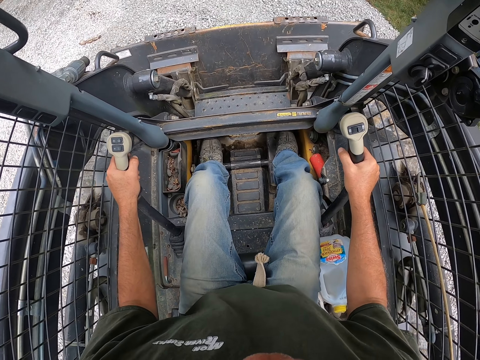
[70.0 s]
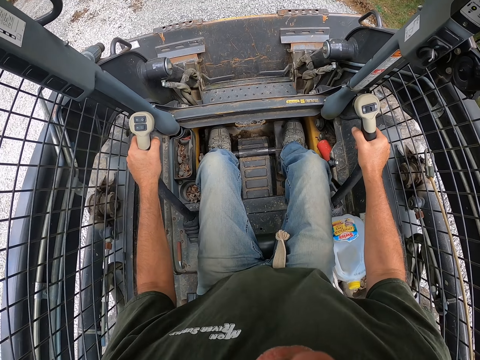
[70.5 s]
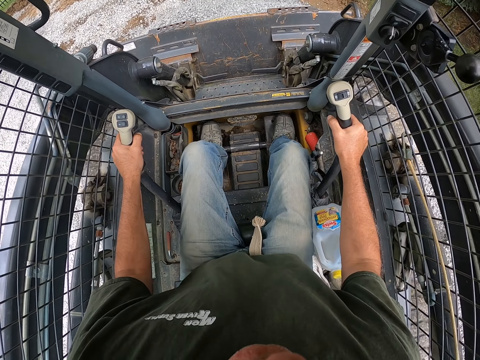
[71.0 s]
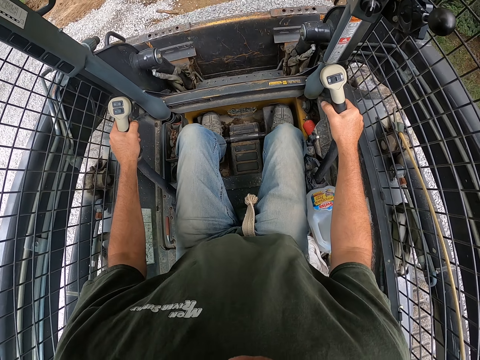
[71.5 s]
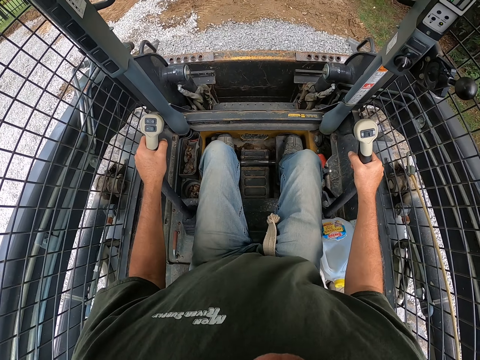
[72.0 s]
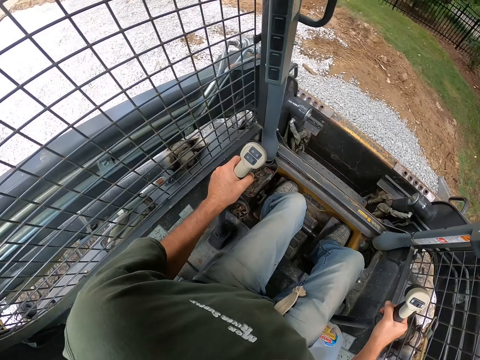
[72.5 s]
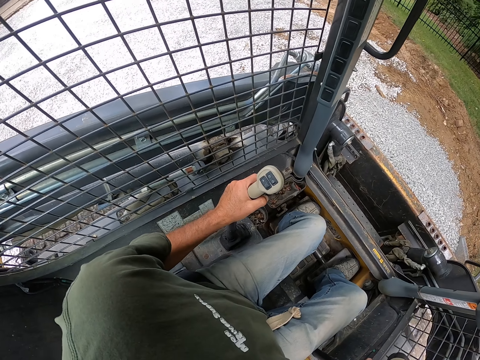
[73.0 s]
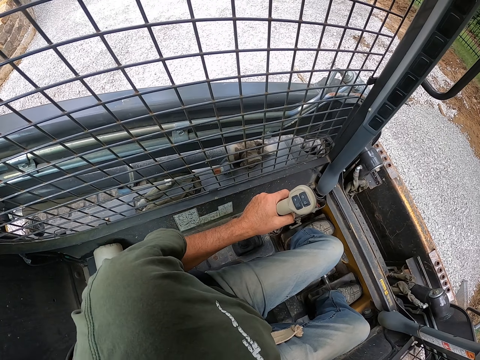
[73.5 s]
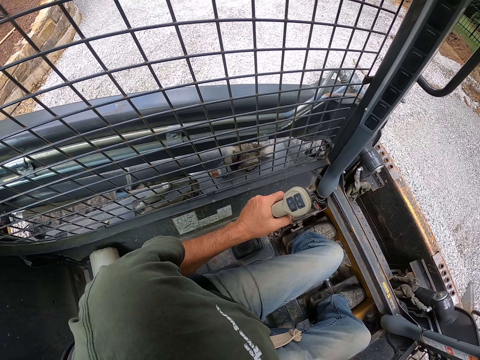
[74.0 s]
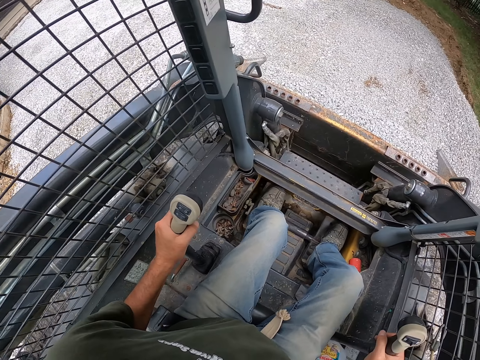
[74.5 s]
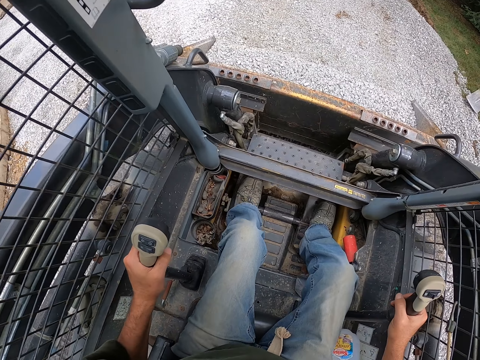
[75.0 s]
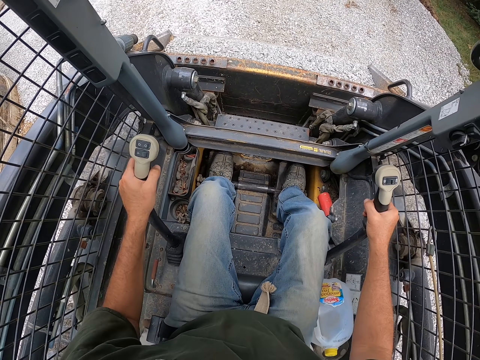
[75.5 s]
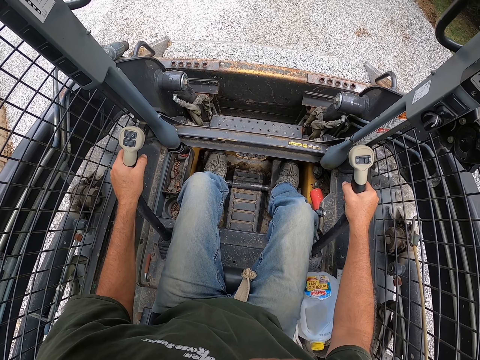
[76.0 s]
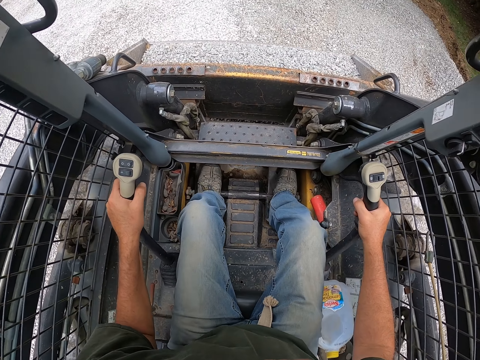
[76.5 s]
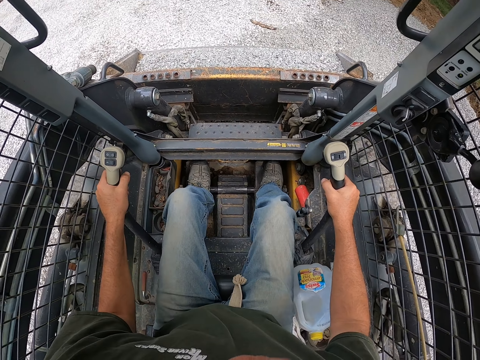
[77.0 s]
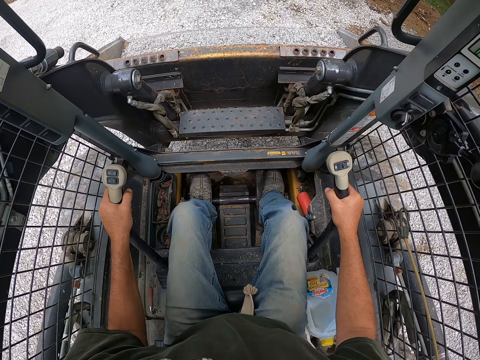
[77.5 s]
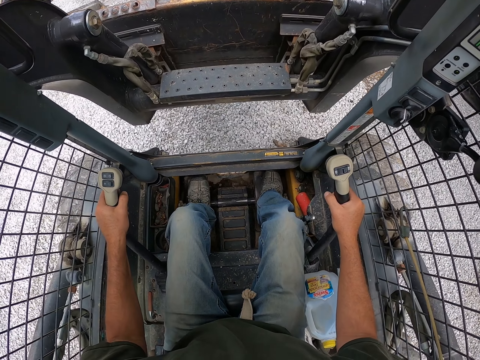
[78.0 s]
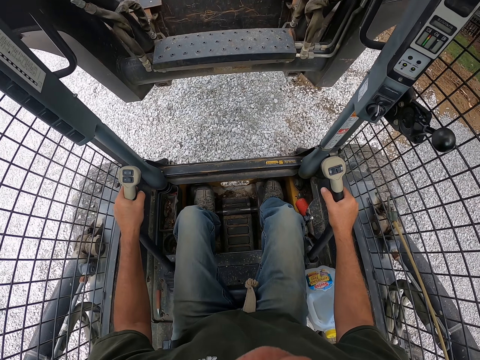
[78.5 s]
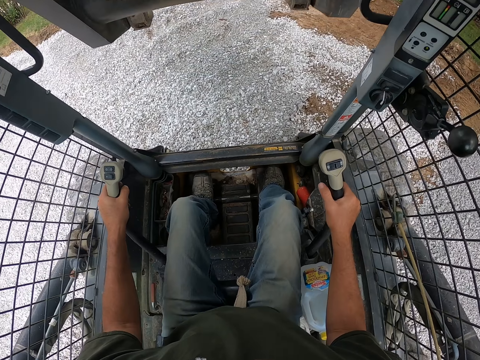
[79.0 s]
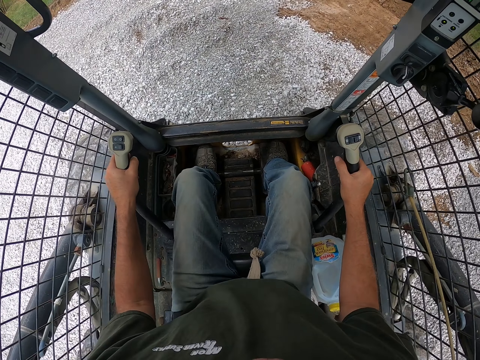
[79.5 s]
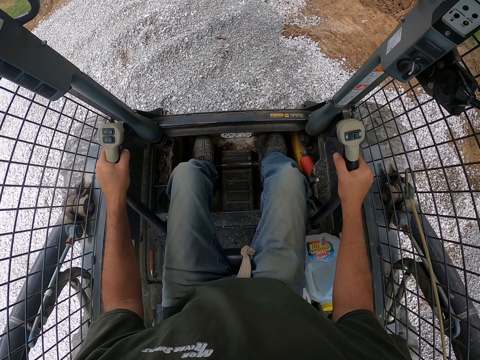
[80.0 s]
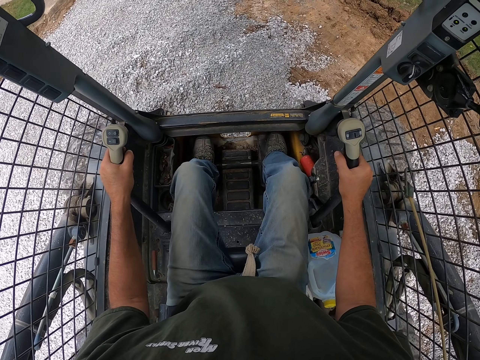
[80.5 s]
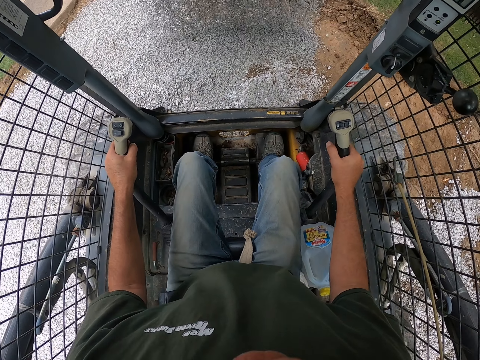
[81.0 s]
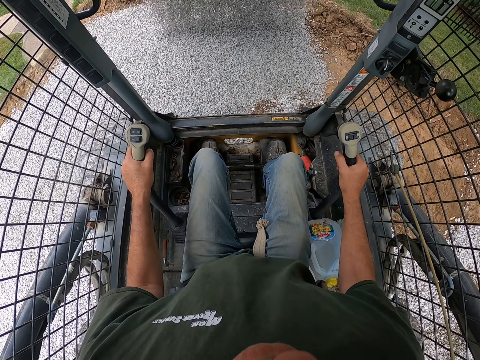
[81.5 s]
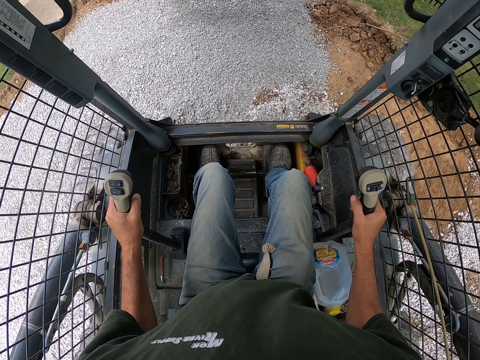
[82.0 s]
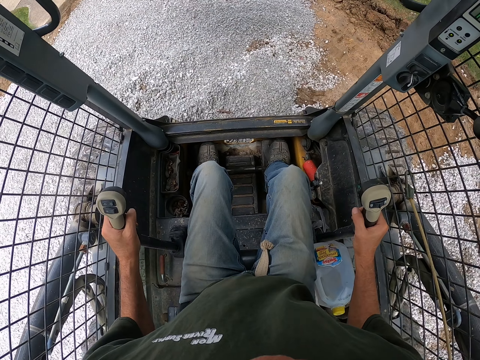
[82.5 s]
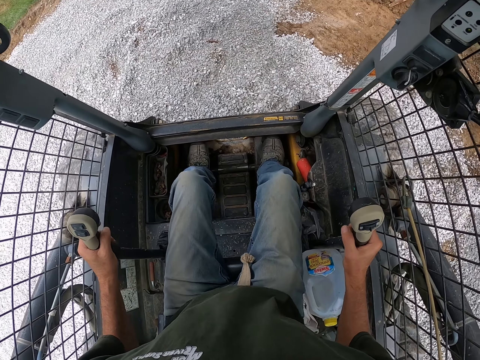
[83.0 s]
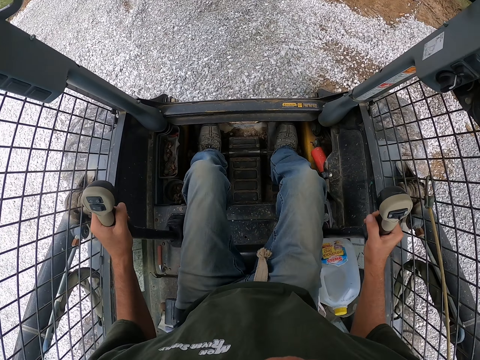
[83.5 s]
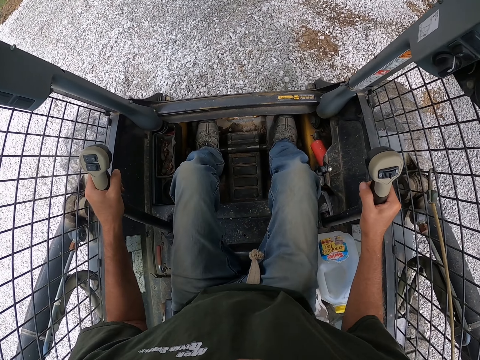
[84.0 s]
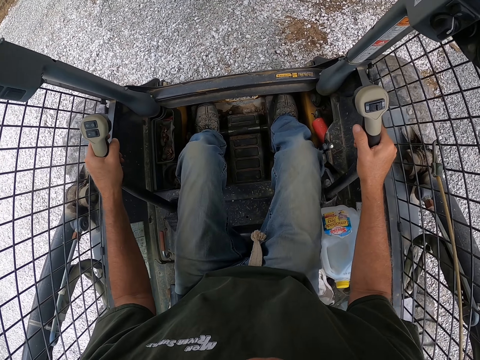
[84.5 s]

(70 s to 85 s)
The camera wearer lowers the bucket. They draw stones with the bucket. They pour out gravel from the vehicle. They drive backwards. They turn left. They drive forward. They lift up the bucket. They pour down the stones. They drive backwards.

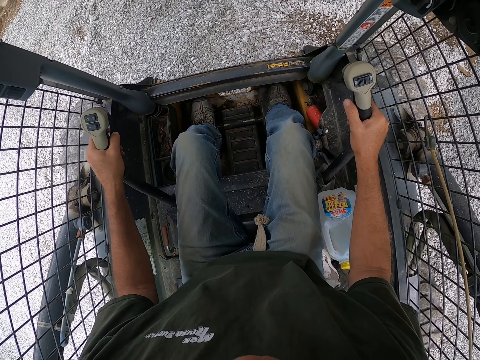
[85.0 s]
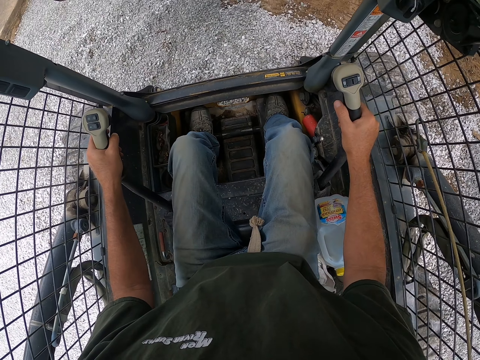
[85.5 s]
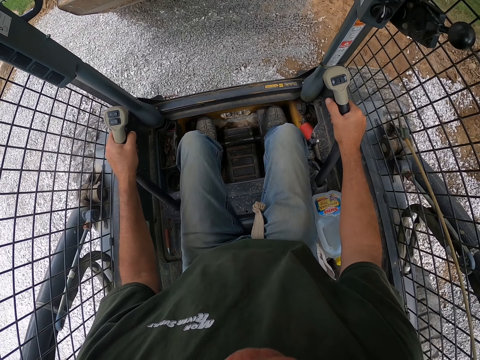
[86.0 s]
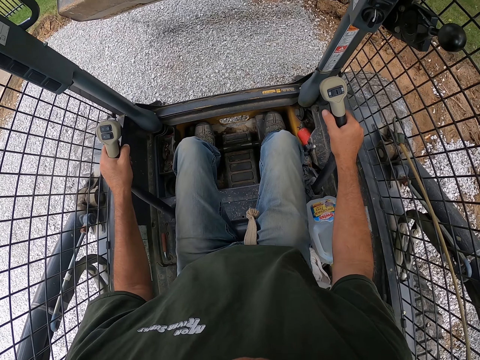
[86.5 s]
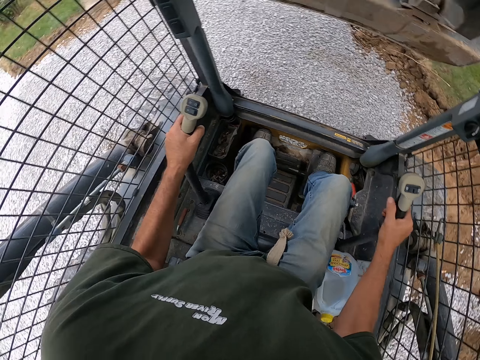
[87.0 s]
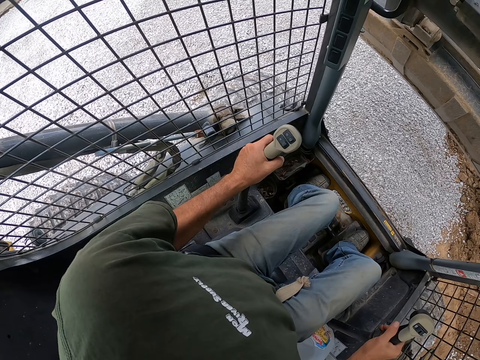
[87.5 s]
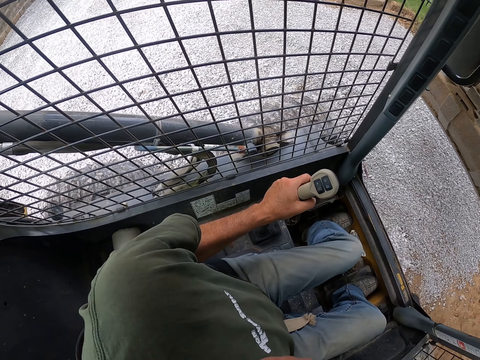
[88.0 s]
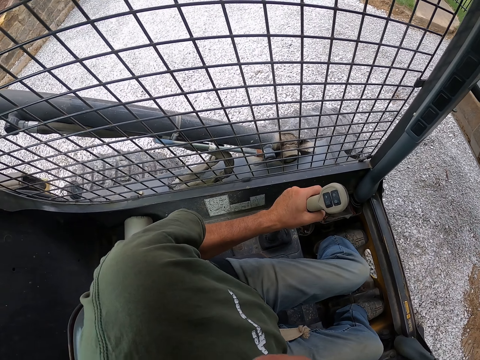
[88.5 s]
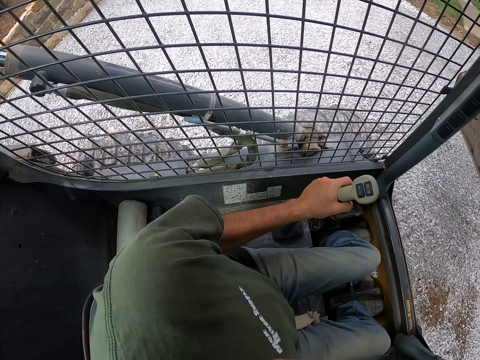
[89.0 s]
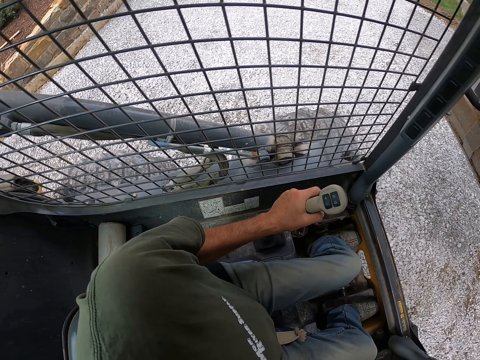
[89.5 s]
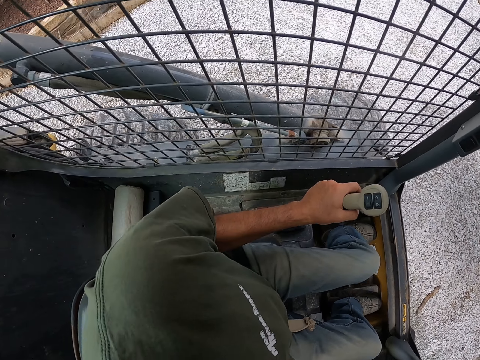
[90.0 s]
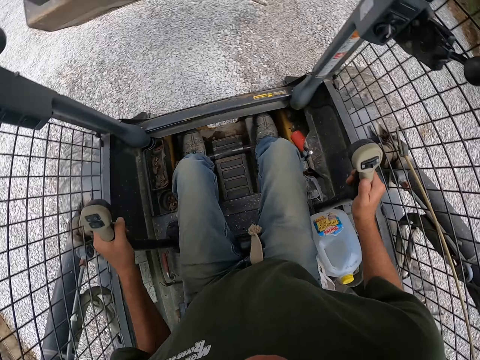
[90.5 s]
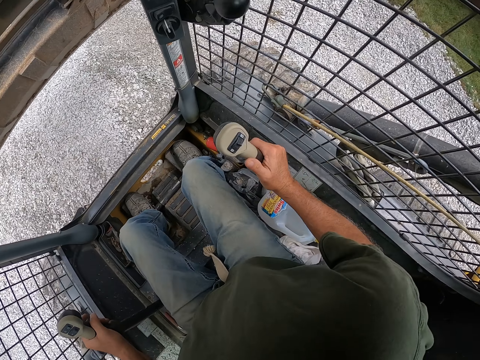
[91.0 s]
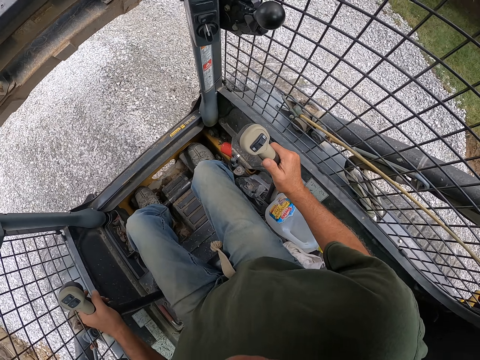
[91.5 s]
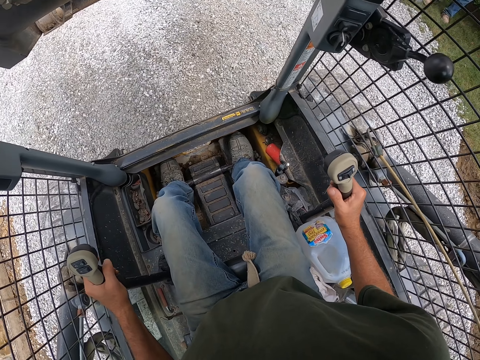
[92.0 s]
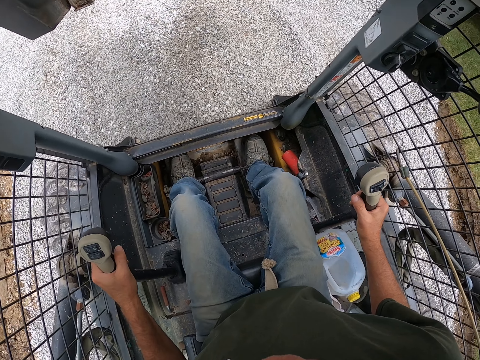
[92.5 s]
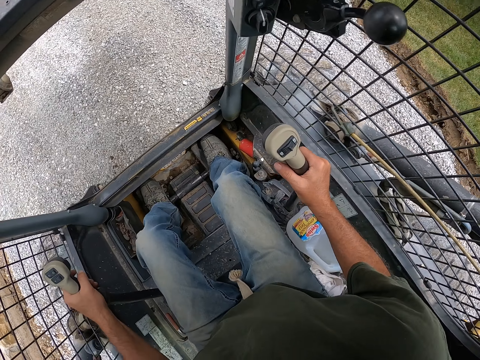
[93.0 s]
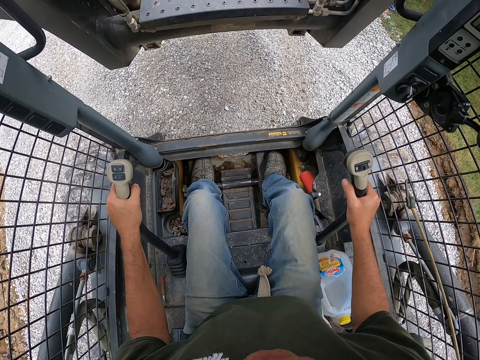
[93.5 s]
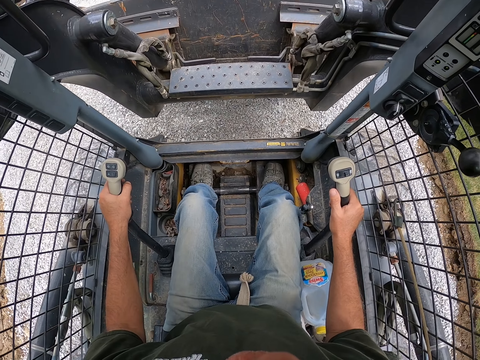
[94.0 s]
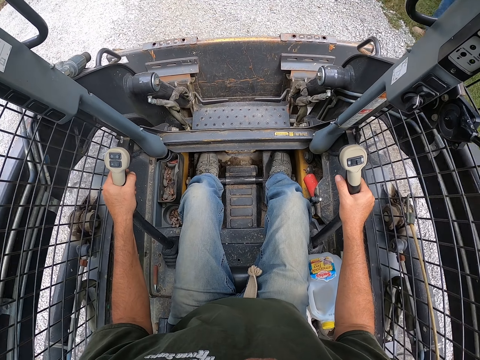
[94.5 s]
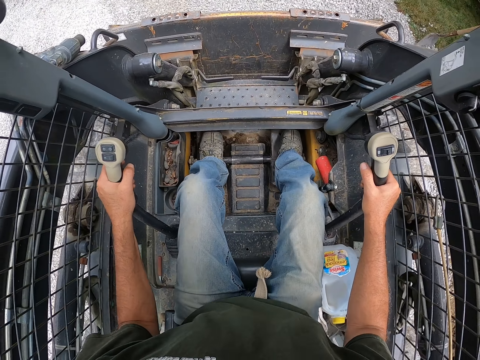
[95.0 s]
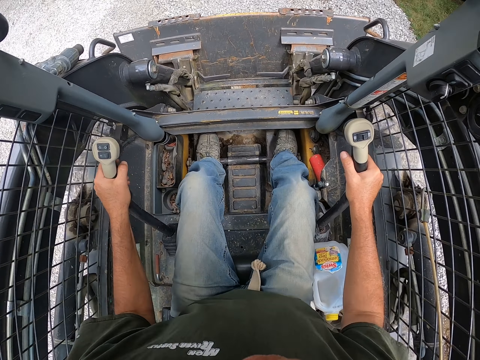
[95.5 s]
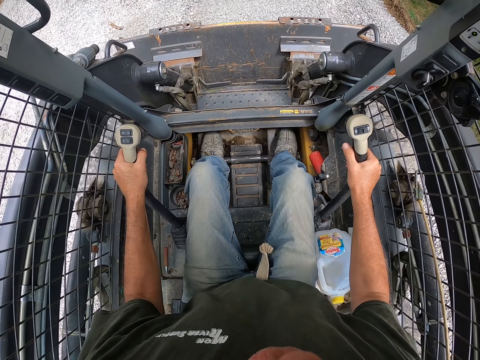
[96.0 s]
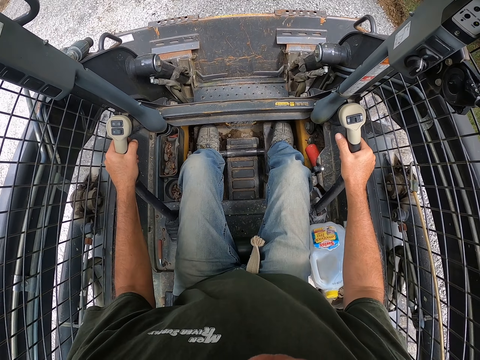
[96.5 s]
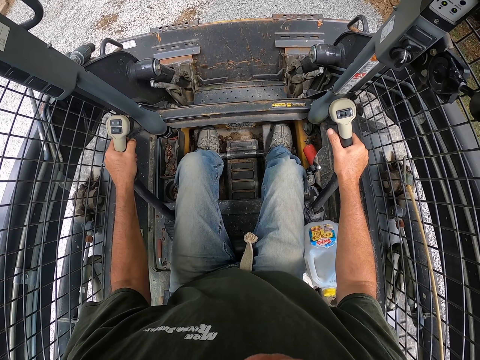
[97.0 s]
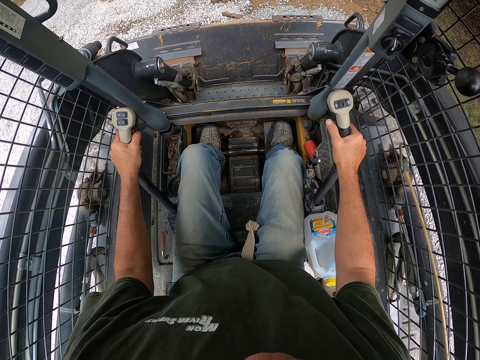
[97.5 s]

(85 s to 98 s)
The camera wearer drives forward. They pour down the stones. They scatter the gravel on the ground. They ride the ploughing vehicle backwards. They lower the bucket. They draw stones with the bucket. They ride the ploughing vehicle forwards.
